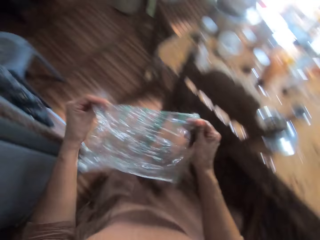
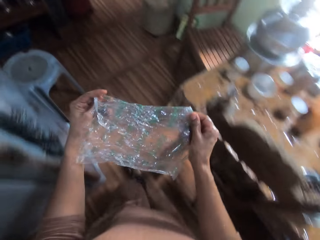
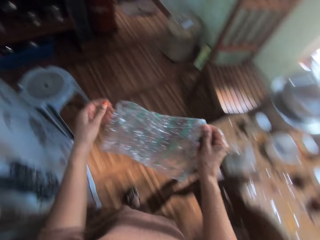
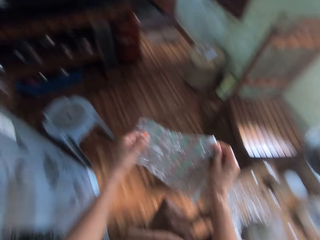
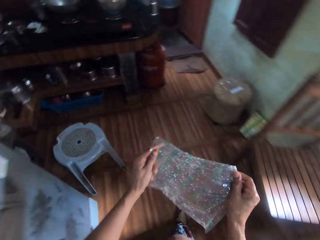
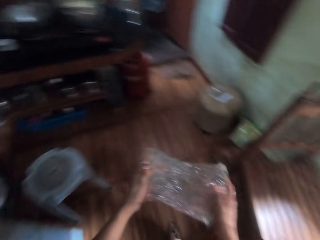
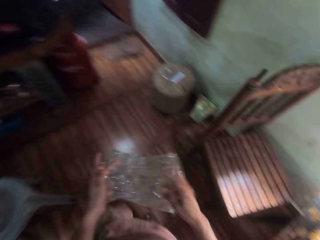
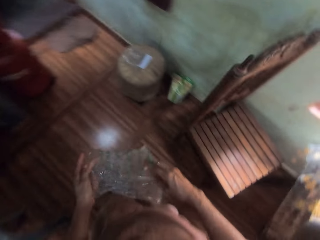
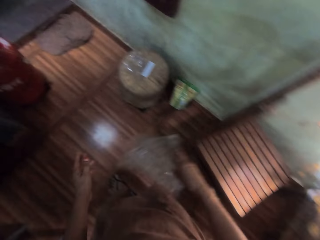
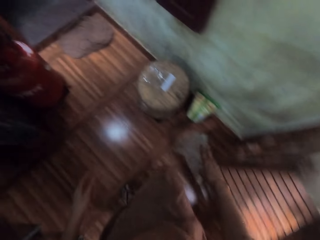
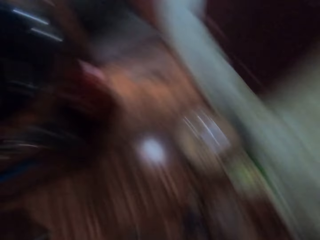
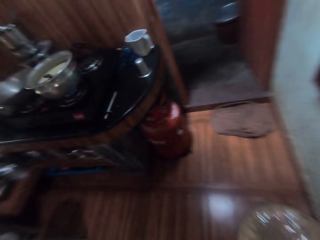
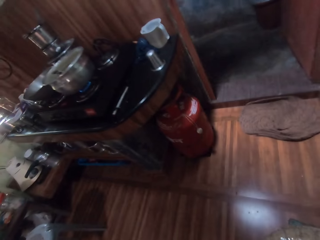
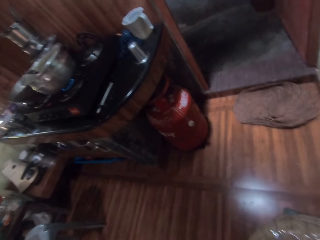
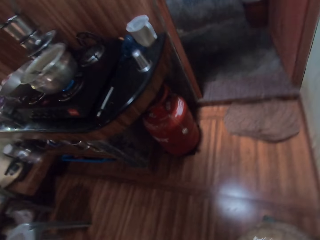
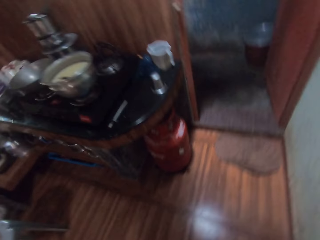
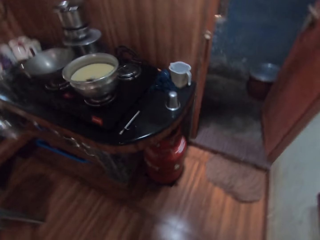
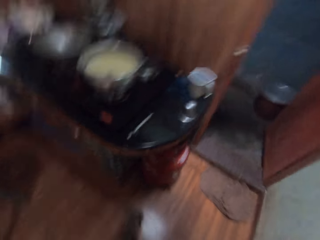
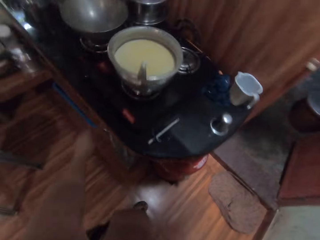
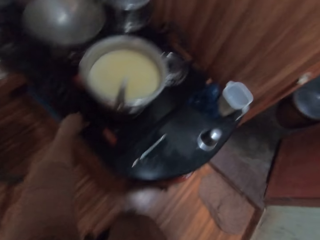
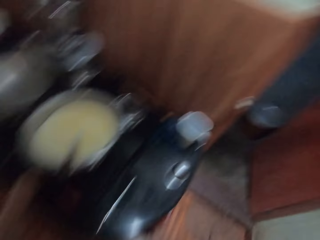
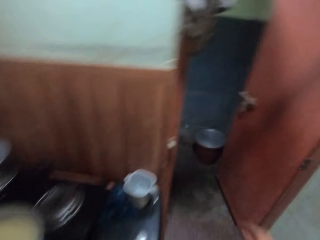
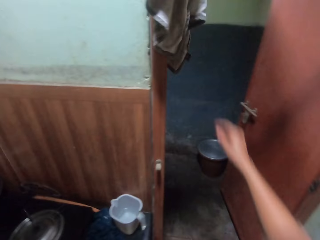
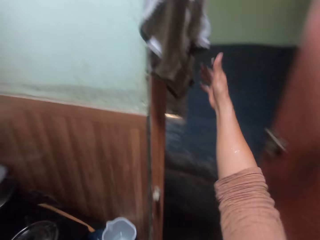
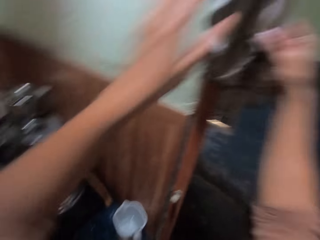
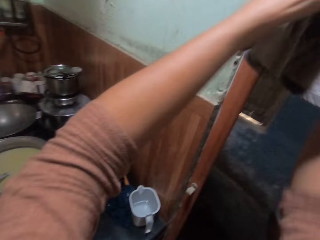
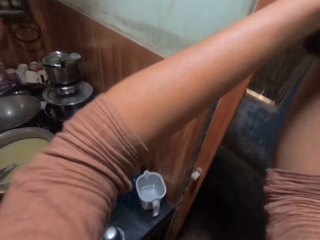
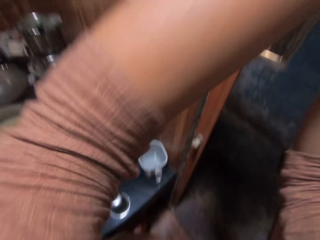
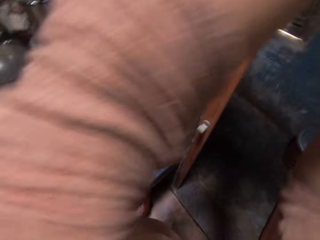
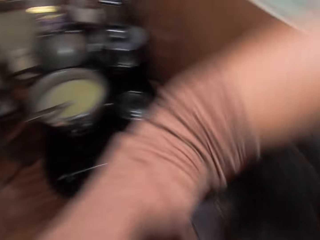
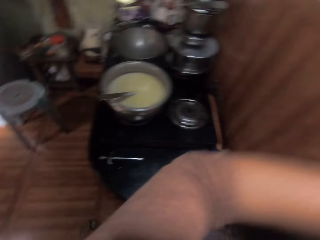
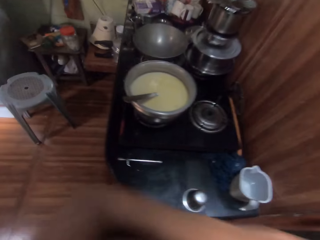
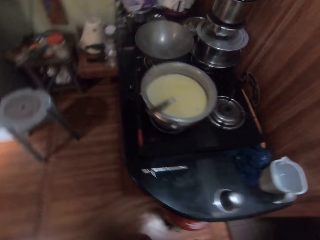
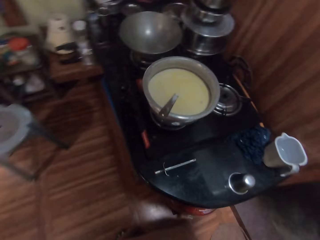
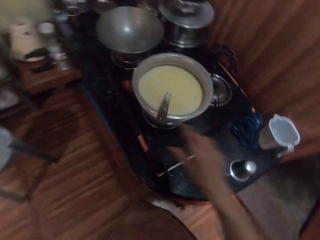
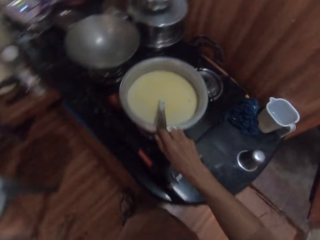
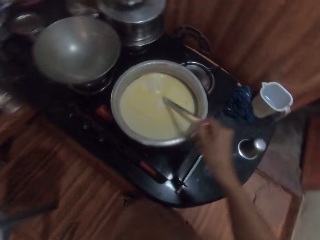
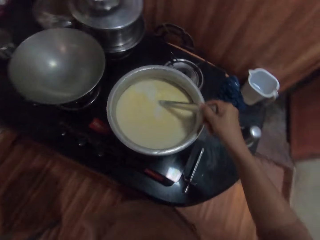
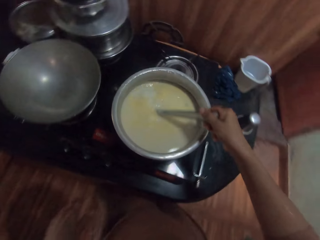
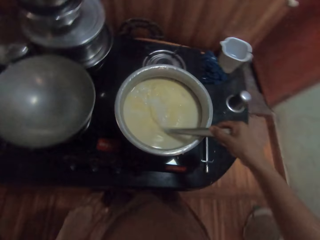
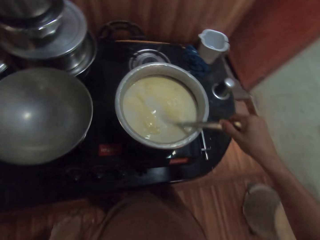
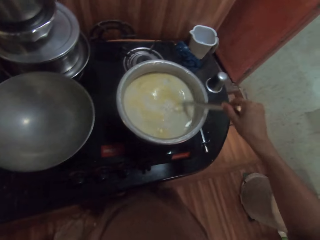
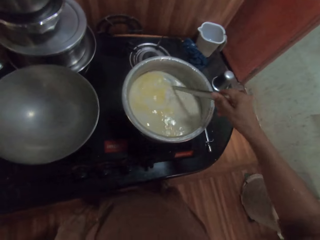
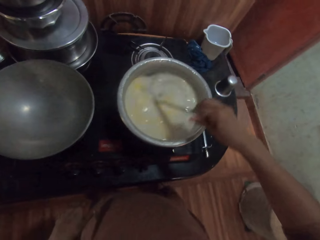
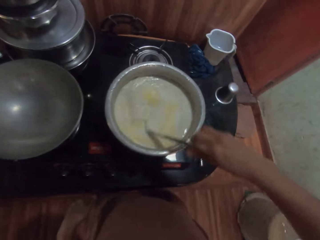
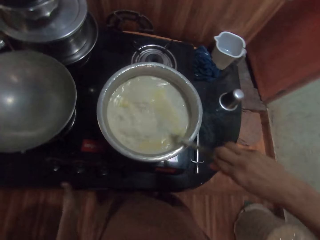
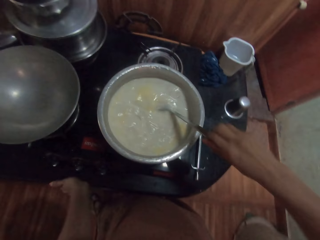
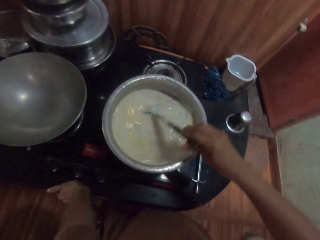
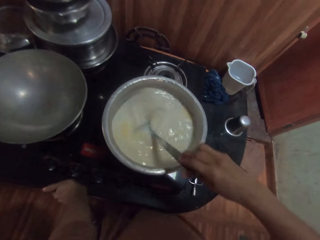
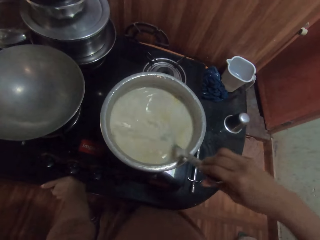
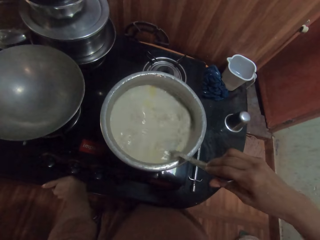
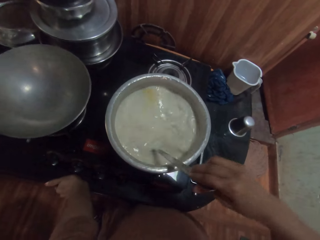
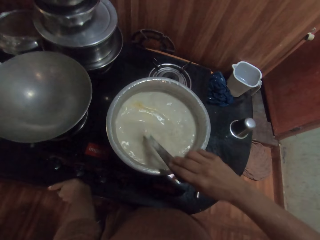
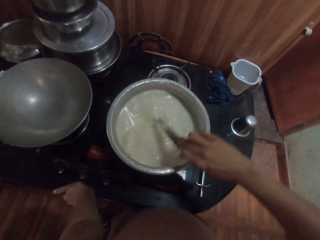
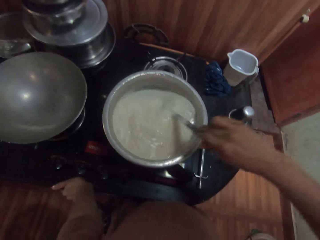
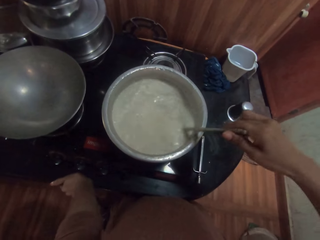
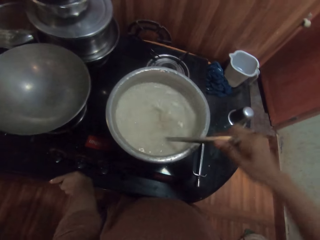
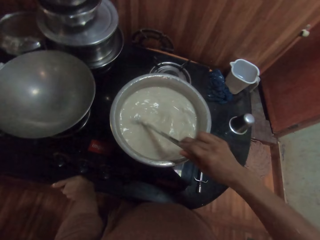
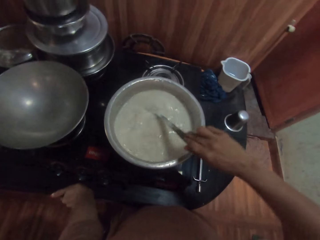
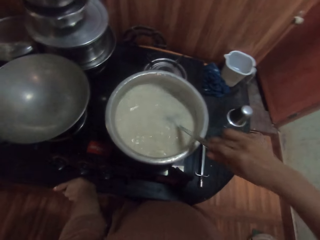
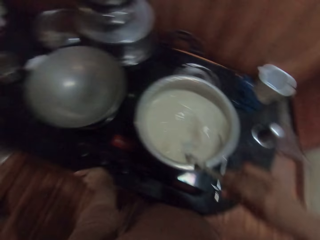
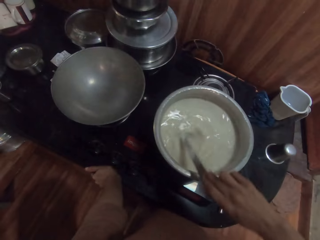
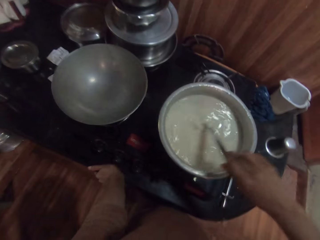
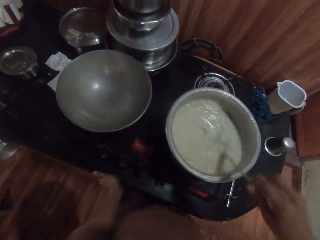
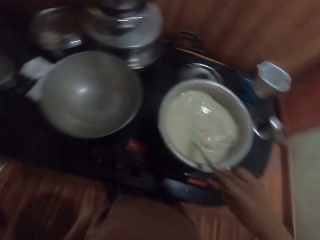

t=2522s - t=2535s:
The camera wearer drops the bag of sugar on the floor with her right hand. She turns the knob on the burner with her left hand. She dries both hands on a napkin on the wall. She stirs the soymilk in the pot with the spoon in her right hand. She picks the spoon with her right hand. She places her left hand on a countertop.

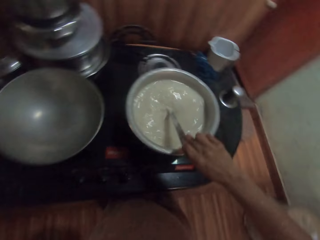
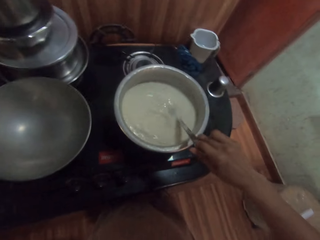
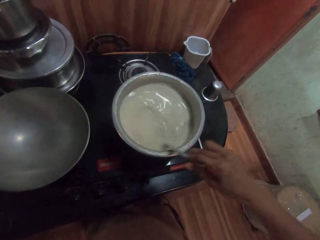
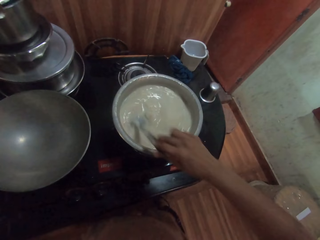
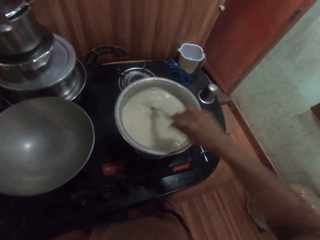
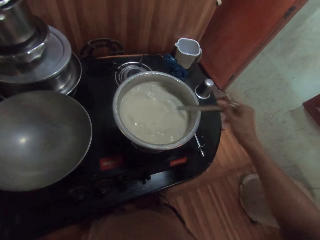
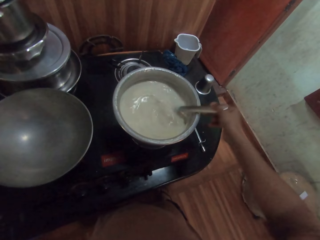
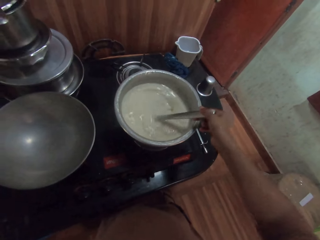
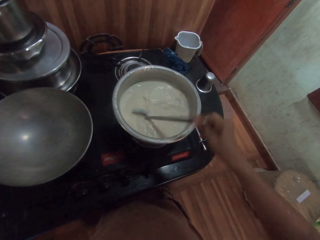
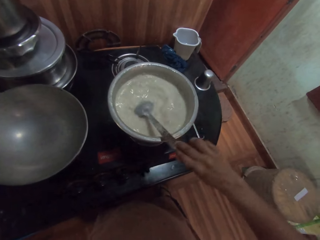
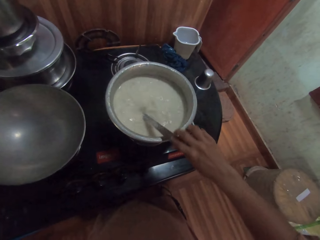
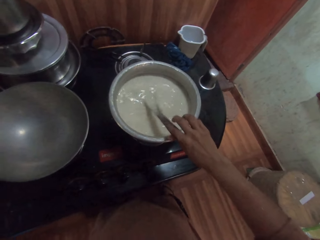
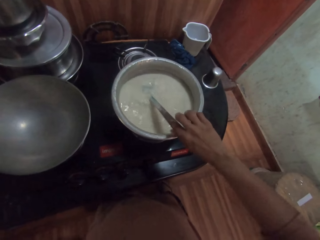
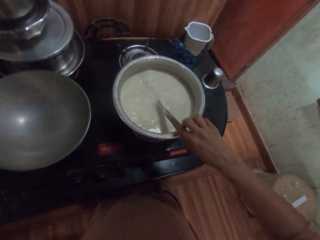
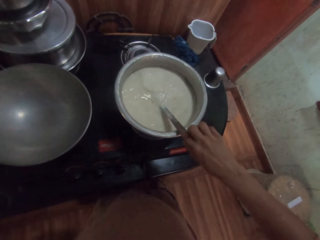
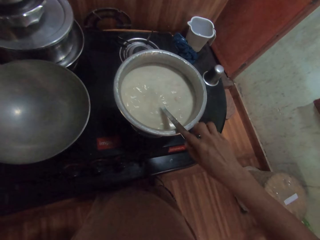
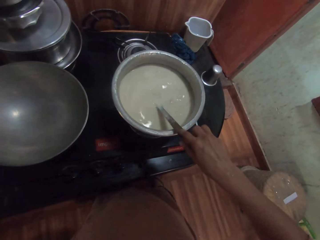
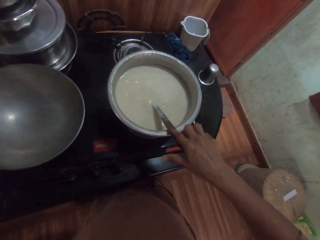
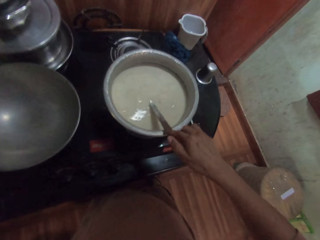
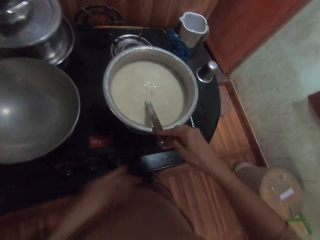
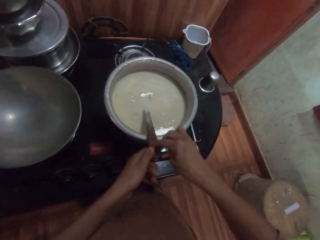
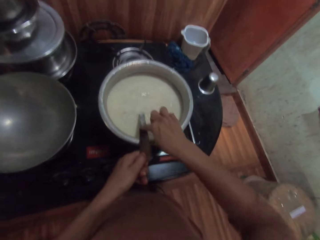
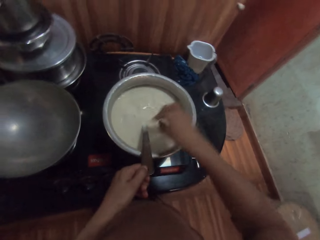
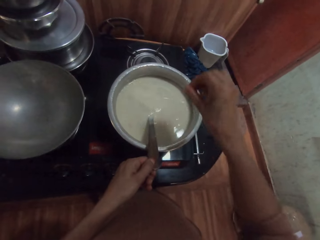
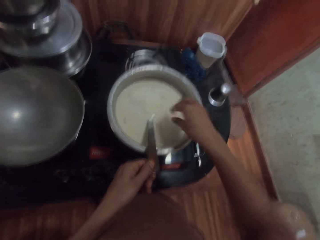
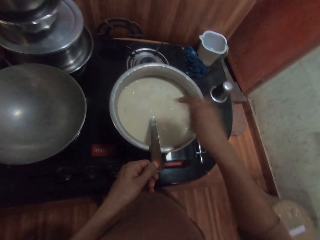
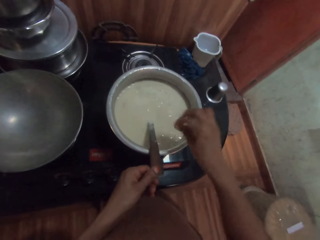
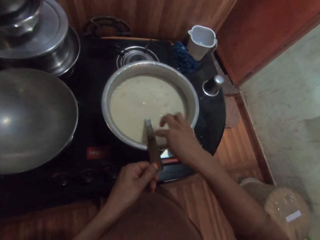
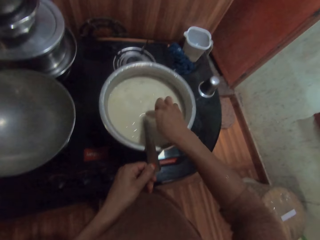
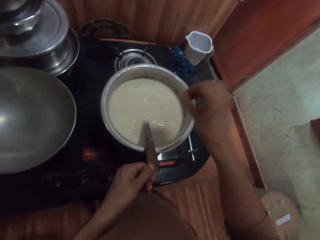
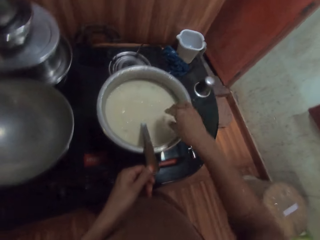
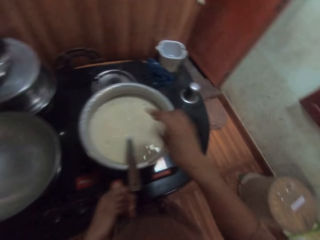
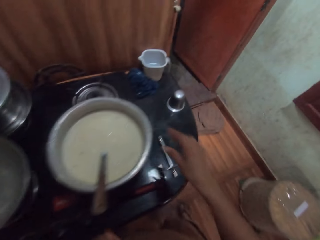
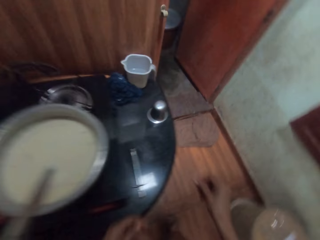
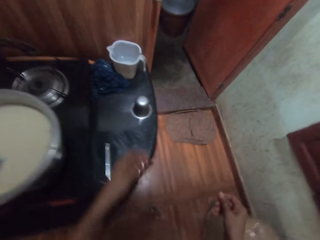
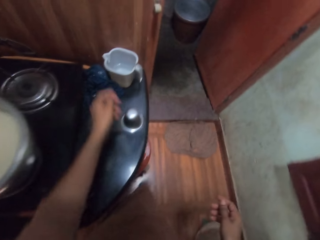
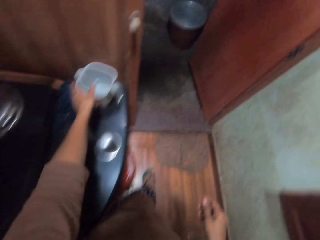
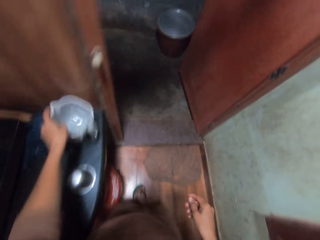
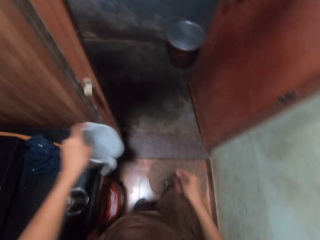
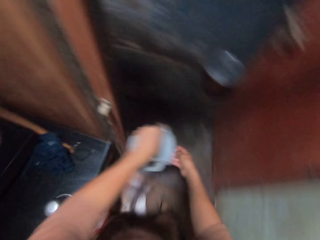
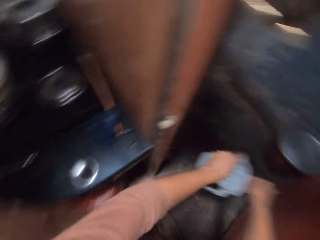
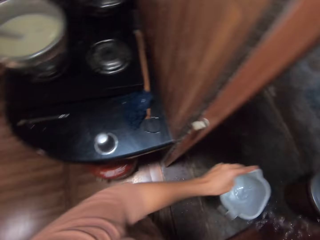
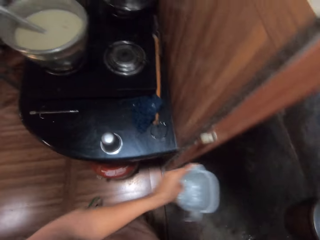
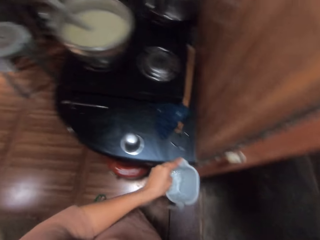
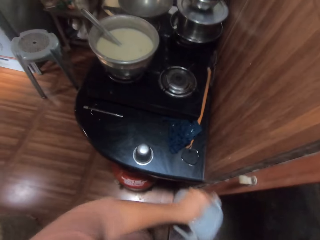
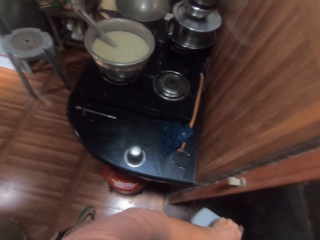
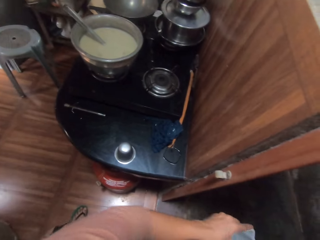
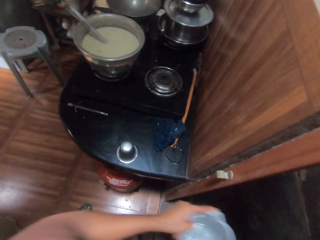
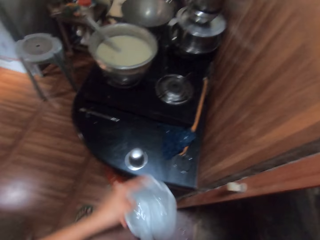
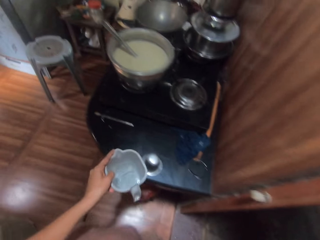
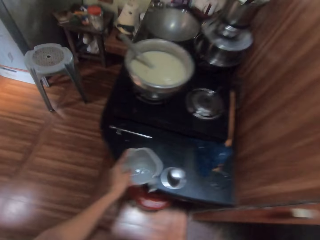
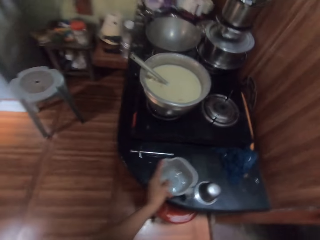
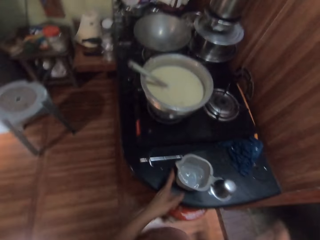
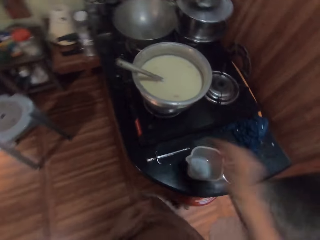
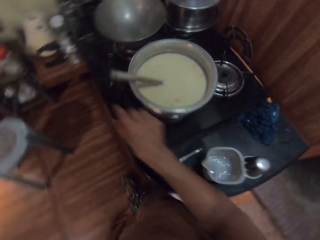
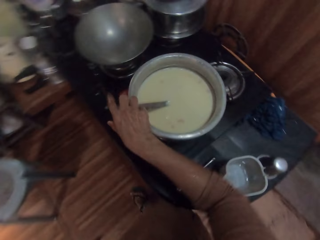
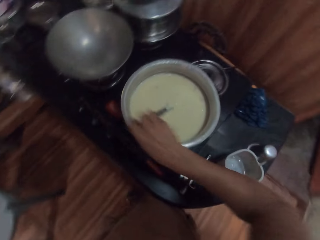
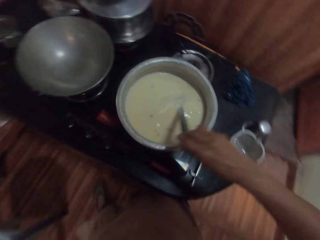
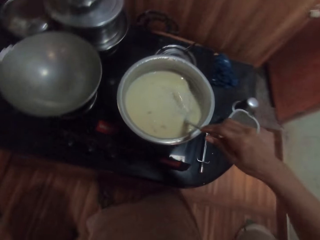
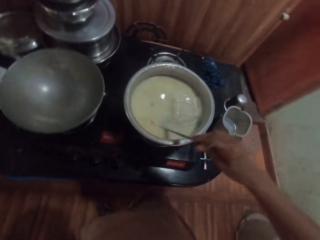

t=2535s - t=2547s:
The camera wearer puts the spoon on the pot. She passes the spoon in the pot from her right hand to her left hand. She holds the spoon with her left hand. She cleans sugar on the spoon with her right hand. She shakes the fingers. She wipes the spoon with the finger. She shakes the fingers. She walks around. She picks a mug from the countertop with her left hand. She rinses her right hand with water from the mug. She drops the mug on the countertop with her left hand. She stirs the soymilk in the pot with the spoon in her right hand. She holds the spoon with her right hand.
